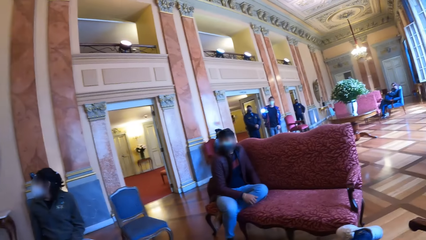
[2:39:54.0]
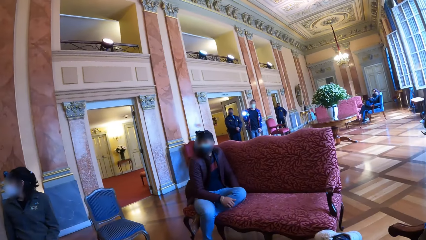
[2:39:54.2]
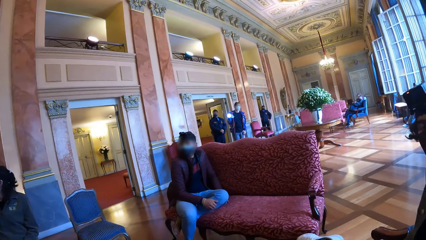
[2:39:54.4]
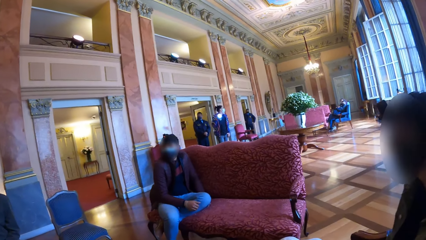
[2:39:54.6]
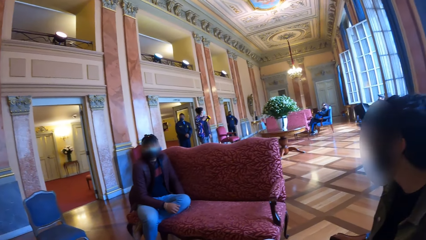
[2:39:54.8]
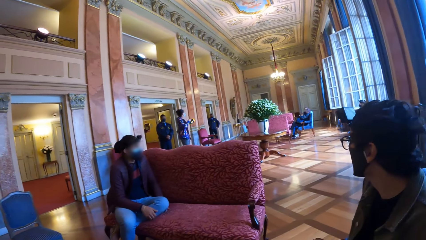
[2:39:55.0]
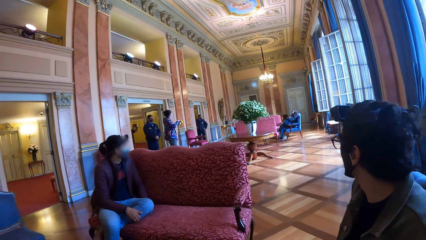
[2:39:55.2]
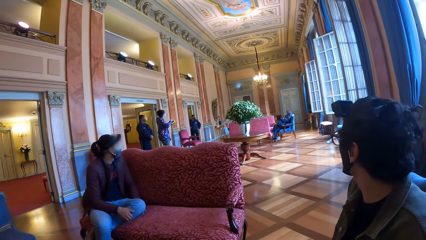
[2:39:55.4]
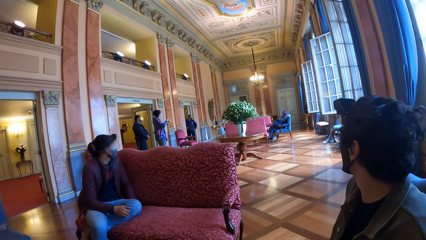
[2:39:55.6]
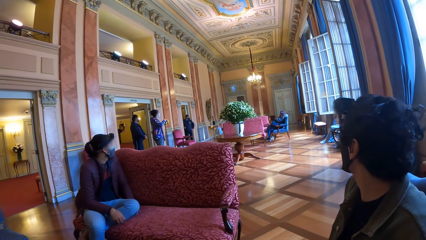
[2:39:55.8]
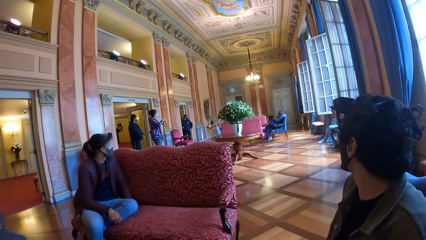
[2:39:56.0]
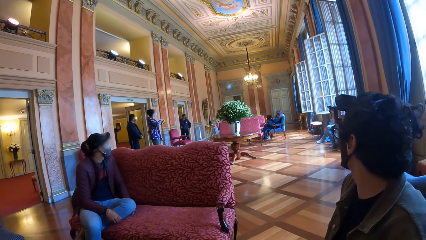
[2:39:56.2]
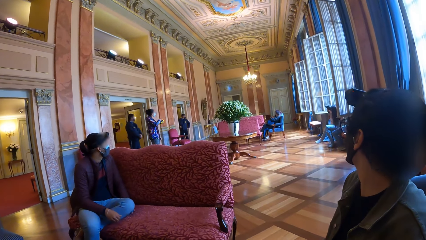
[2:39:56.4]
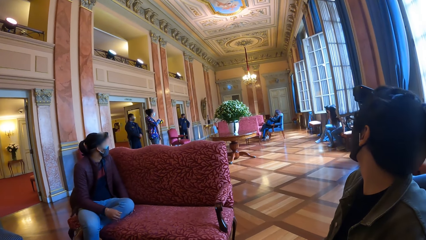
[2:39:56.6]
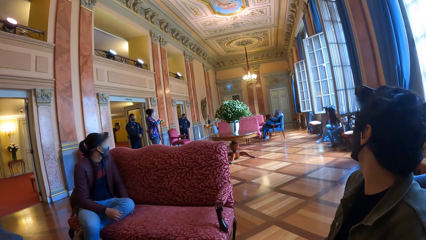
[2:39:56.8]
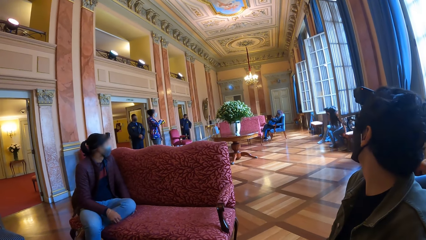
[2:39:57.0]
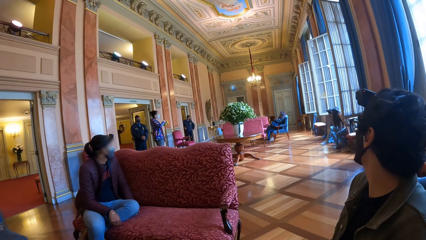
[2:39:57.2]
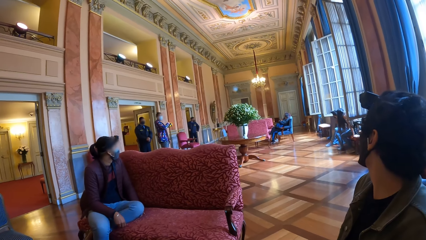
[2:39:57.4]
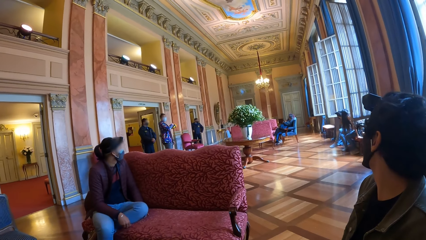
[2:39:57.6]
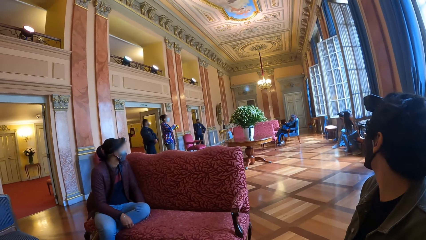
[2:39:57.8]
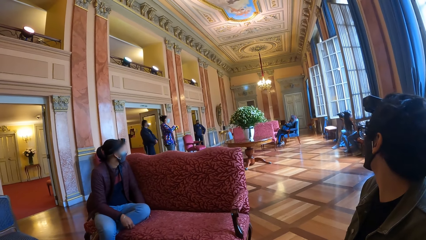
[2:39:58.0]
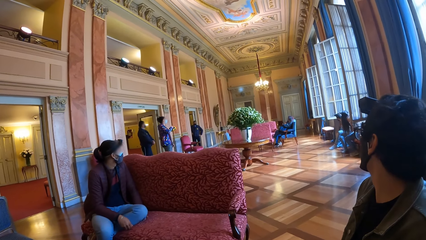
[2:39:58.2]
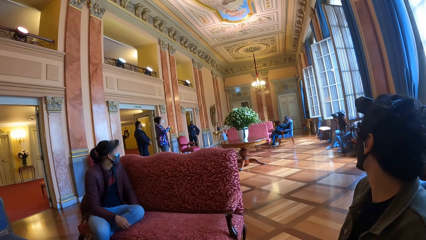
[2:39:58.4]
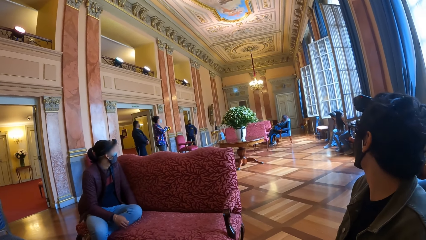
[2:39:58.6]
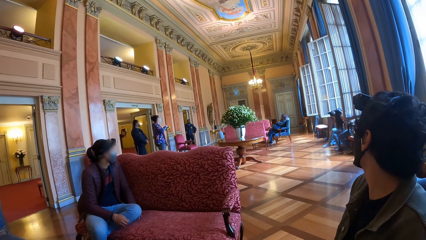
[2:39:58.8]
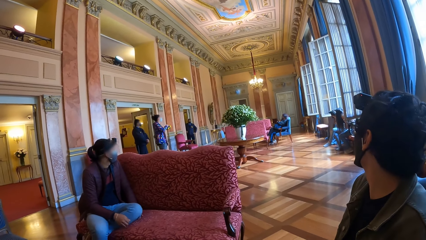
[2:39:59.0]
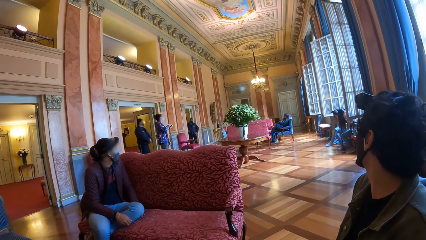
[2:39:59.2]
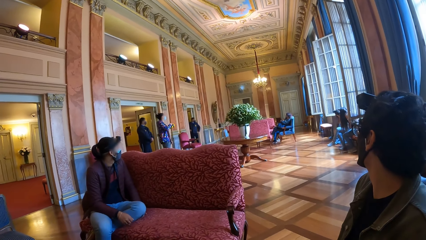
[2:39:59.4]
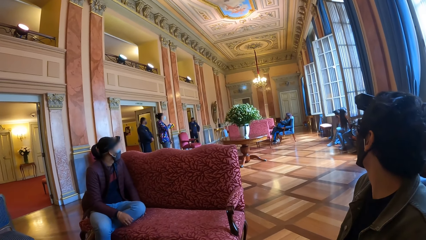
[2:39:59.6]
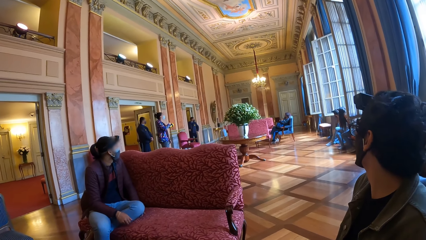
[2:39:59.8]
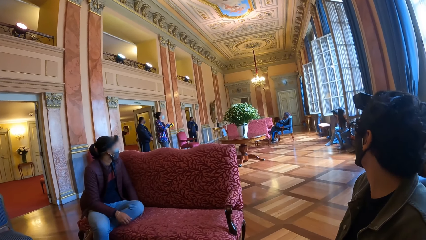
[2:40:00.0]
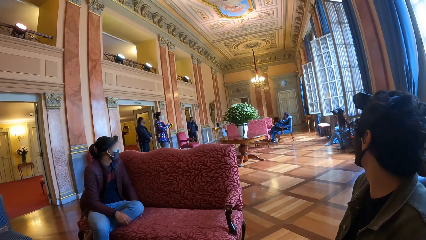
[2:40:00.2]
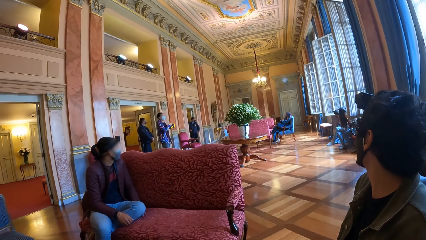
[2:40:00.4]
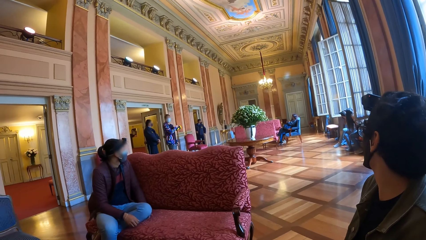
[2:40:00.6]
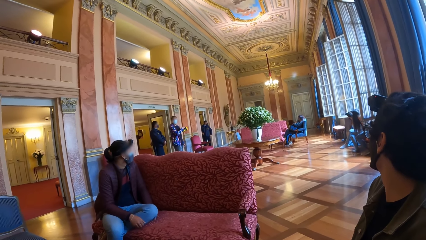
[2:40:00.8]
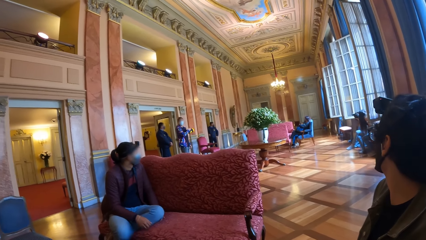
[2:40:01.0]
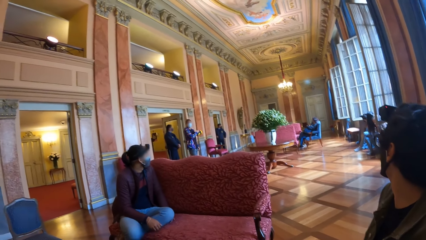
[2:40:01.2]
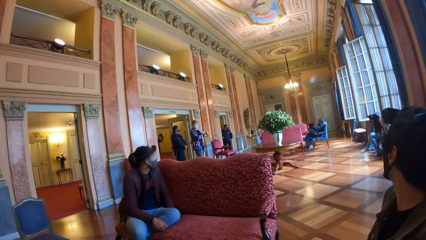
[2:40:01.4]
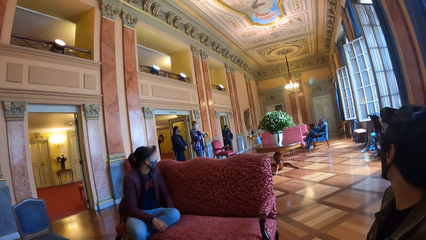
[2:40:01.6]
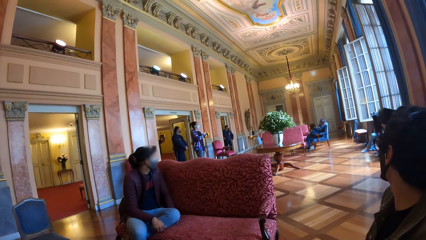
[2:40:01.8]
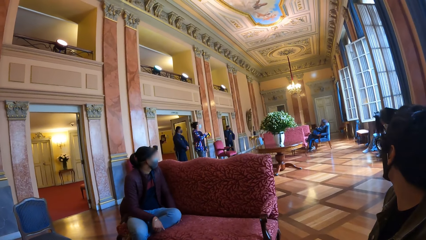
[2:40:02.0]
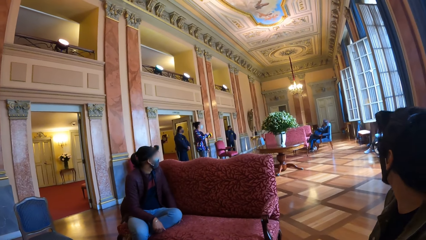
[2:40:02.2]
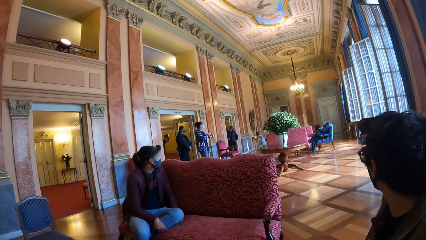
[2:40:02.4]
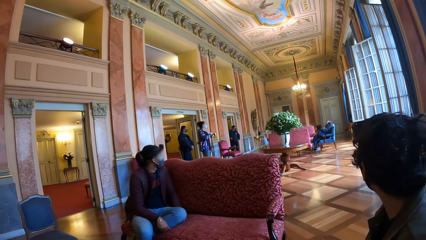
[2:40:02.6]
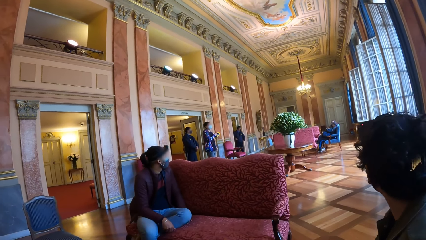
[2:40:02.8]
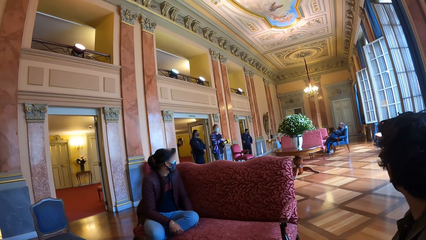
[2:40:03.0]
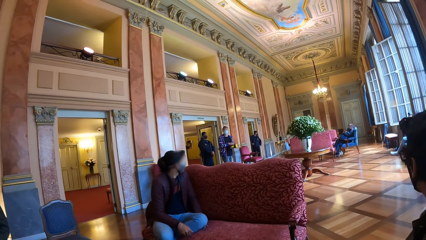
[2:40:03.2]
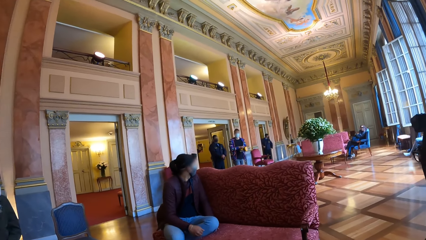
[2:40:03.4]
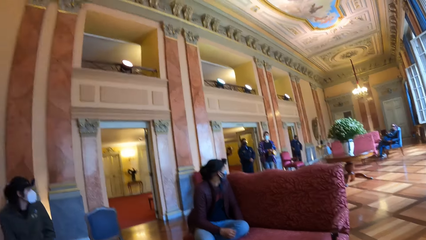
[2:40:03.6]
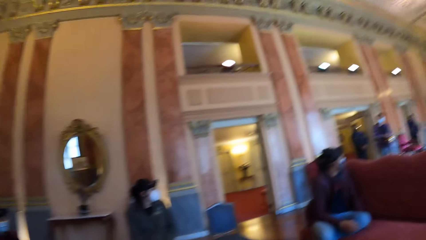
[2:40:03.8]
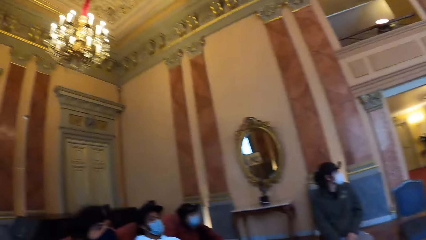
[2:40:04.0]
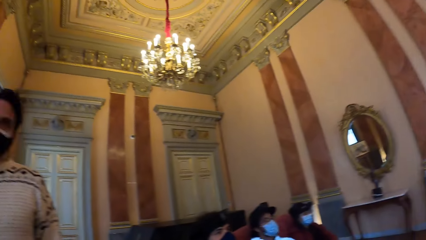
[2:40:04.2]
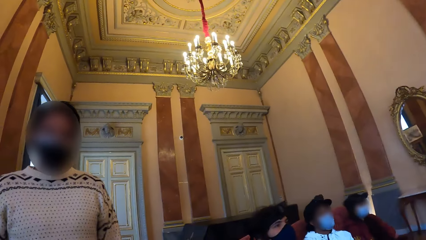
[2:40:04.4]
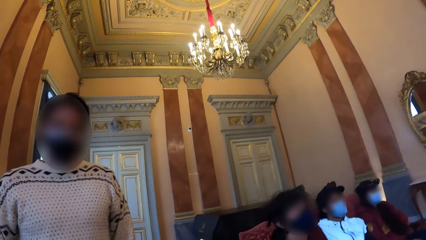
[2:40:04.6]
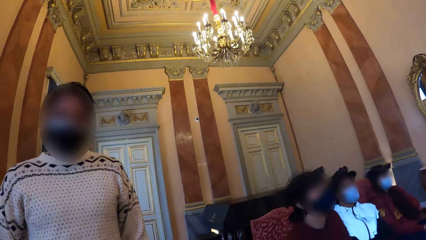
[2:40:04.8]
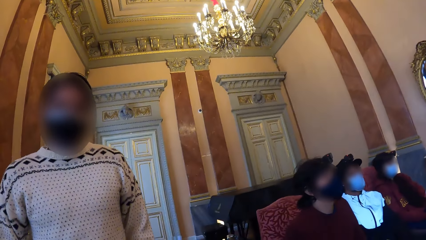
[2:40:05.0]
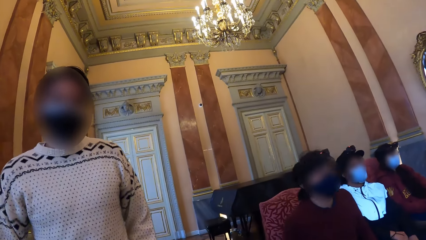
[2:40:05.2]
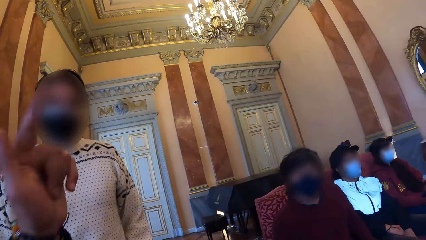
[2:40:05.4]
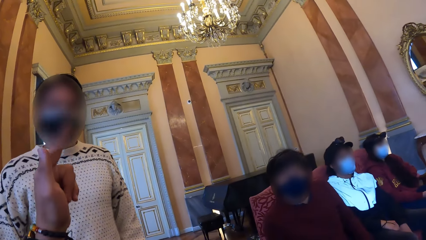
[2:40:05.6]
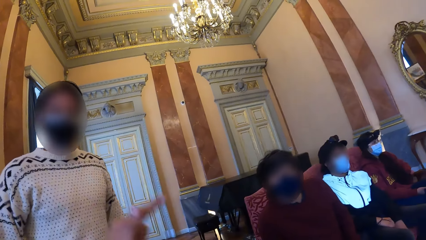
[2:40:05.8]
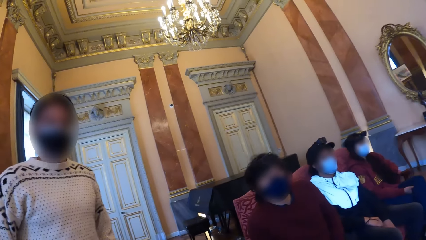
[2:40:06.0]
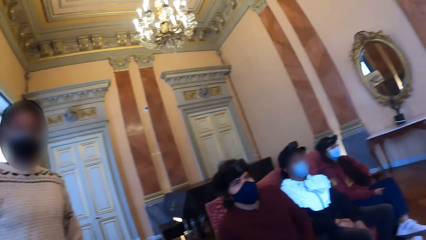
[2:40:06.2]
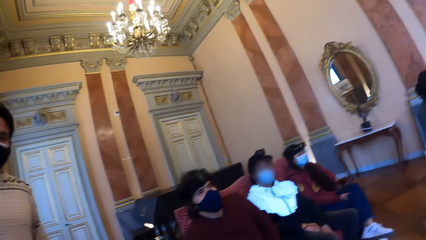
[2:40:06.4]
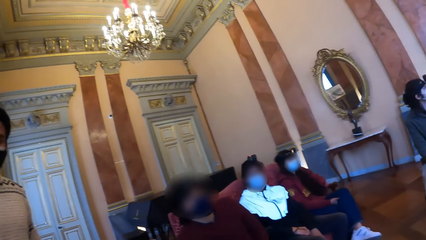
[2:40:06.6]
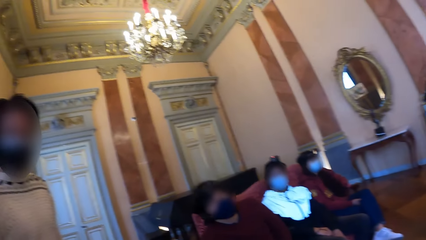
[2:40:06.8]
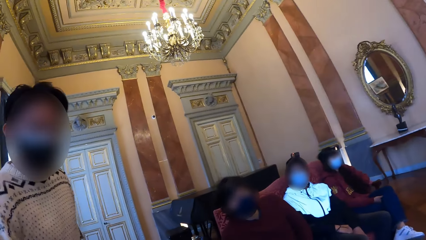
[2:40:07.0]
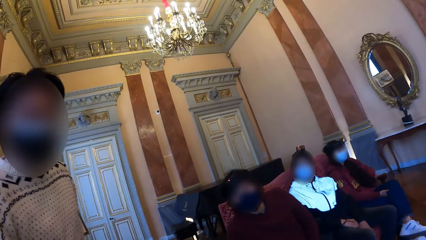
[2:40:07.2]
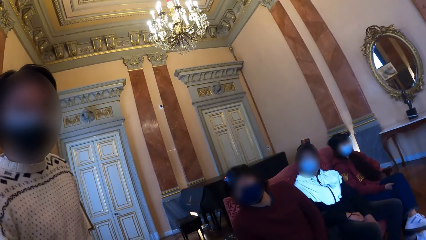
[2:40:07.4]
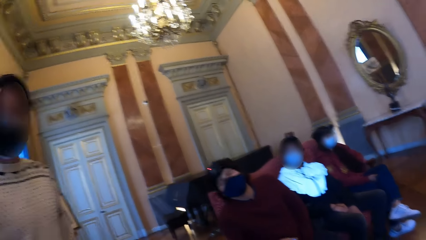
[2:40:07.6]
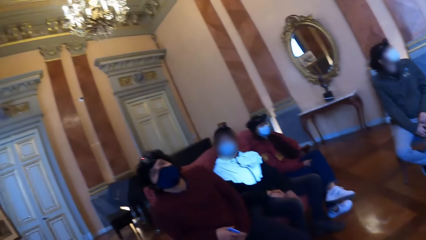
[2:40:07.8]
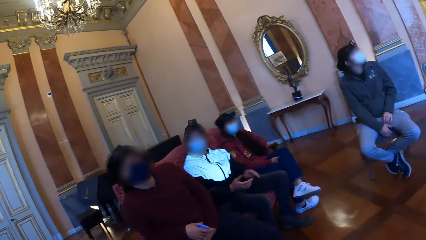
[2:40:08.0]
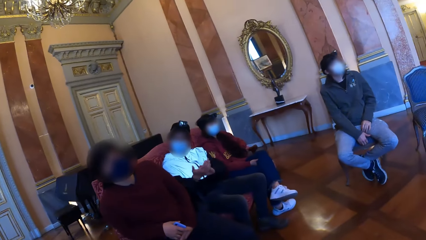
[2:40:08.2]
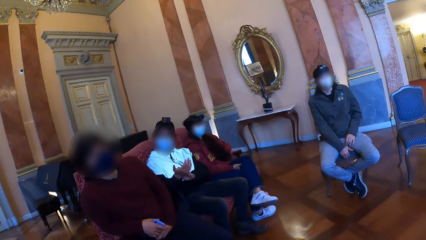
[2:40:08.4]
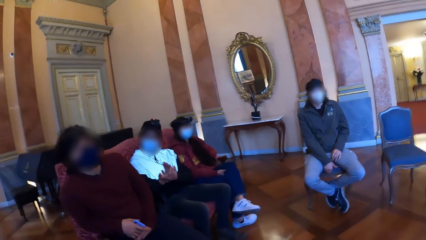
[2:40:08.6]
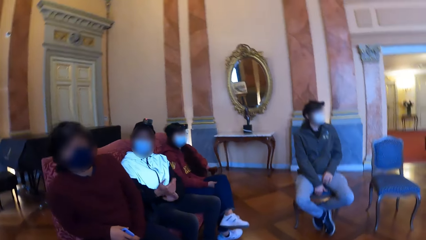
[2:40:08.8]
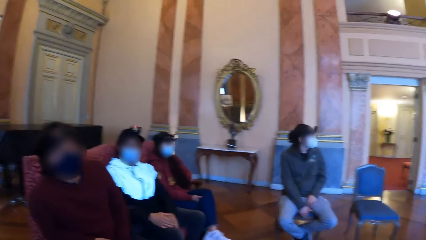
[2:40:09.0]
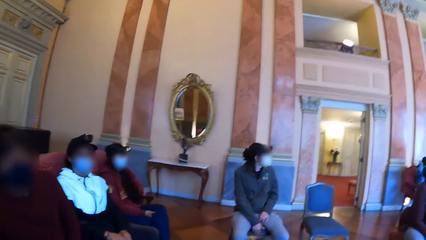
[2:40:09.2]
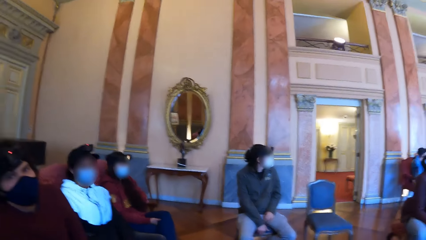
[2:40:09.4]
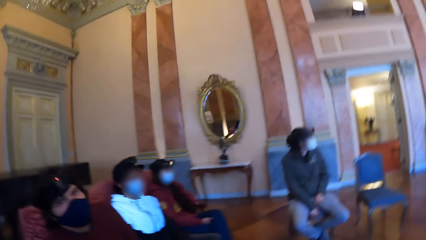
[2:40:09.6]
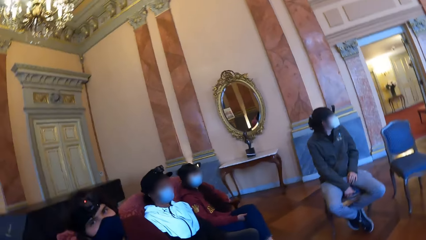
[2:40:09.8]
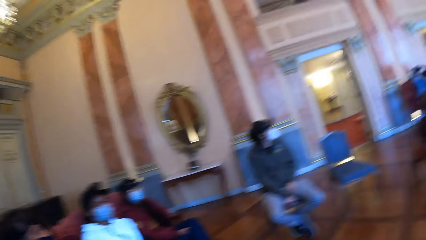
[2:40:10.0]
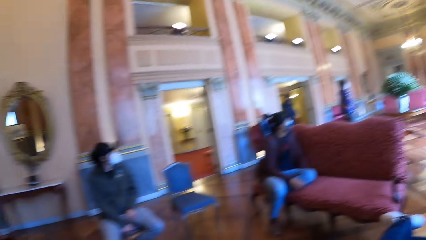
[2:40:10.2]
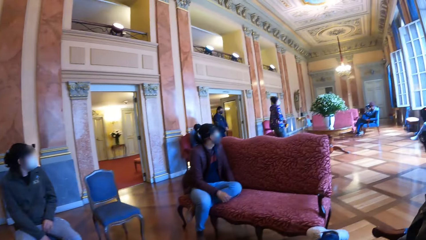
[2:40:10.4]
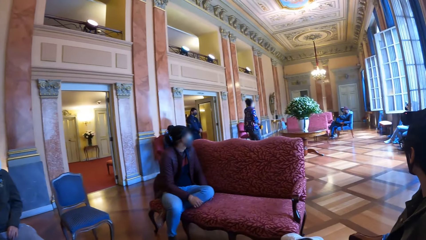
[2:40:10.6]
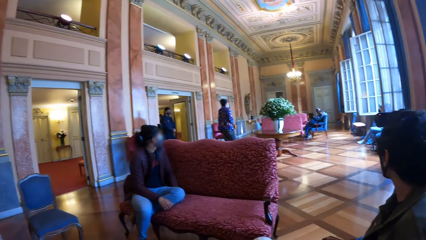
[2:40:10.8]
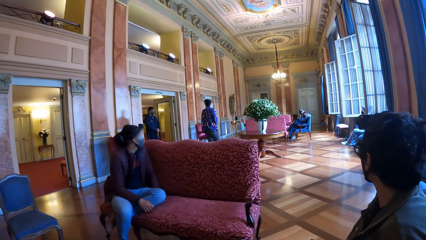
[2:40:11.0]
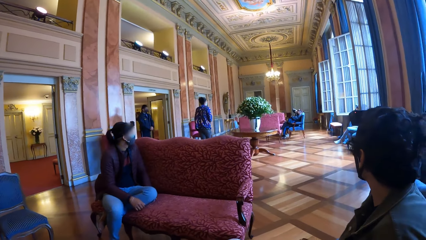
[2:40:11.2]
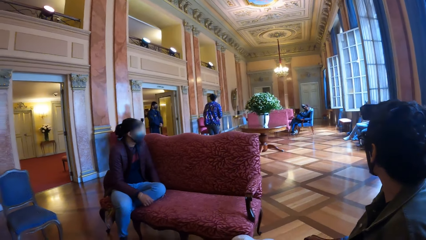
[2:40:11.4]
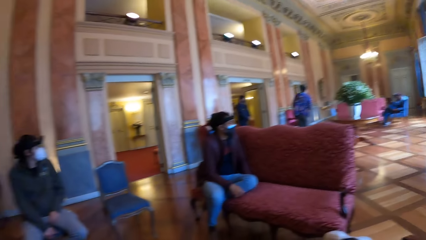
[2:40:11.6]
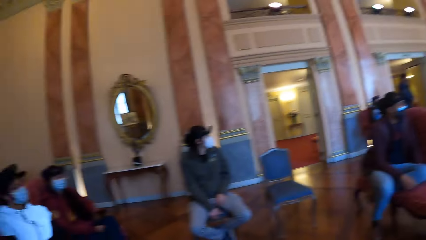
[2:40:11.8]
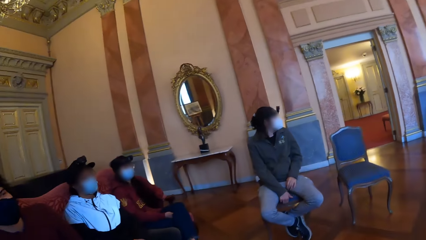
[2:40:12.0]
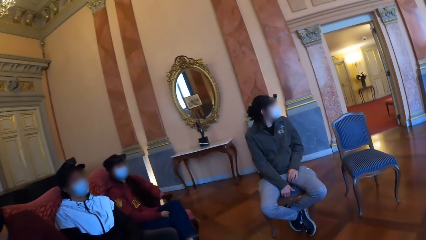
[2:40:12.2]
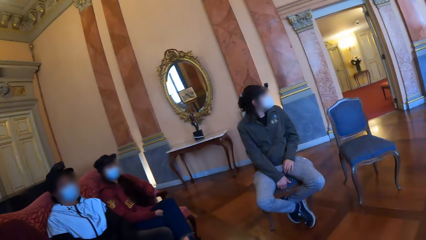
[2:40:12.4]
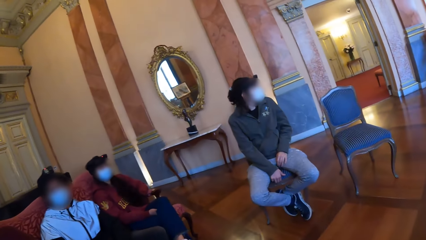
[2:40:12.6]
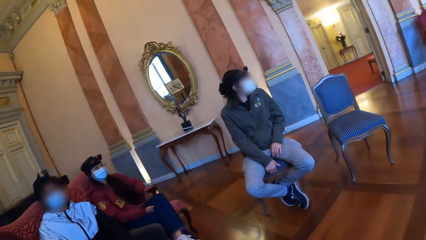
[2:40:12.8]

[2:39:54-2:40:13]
A woman switches off a torch with her right hand. The camera wearer turns around. They interact with a man, another man and another woman. They look at colleagues. They look around the museum.
